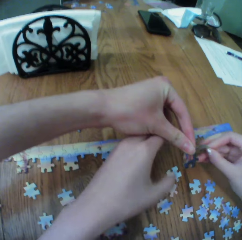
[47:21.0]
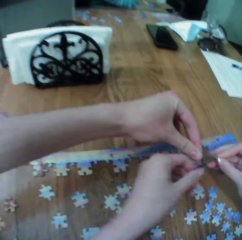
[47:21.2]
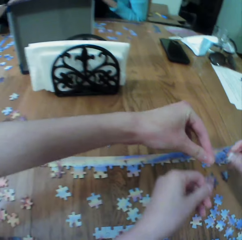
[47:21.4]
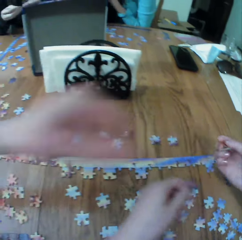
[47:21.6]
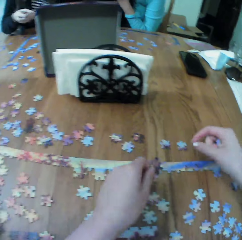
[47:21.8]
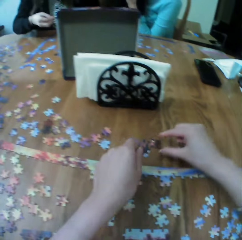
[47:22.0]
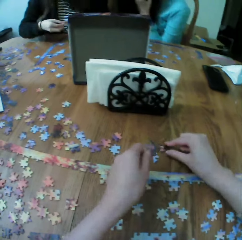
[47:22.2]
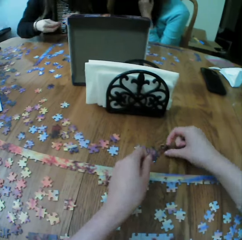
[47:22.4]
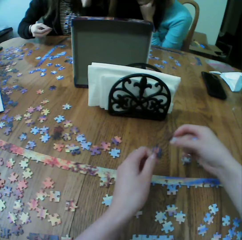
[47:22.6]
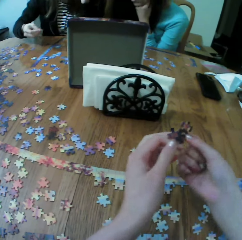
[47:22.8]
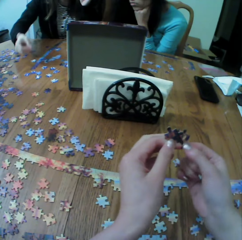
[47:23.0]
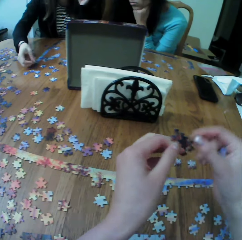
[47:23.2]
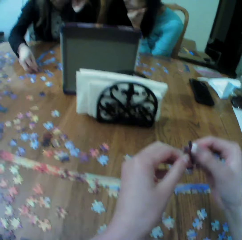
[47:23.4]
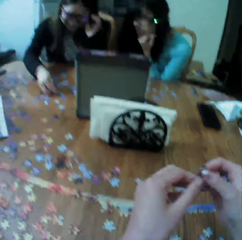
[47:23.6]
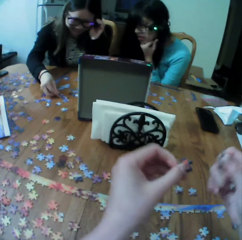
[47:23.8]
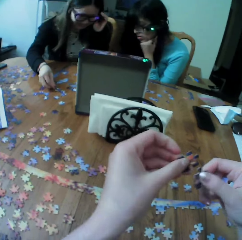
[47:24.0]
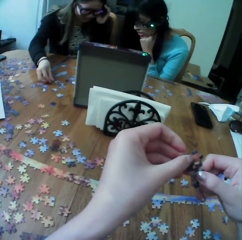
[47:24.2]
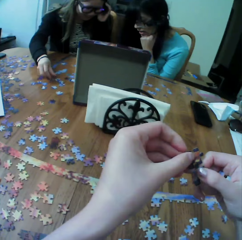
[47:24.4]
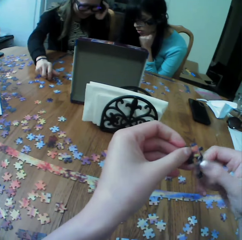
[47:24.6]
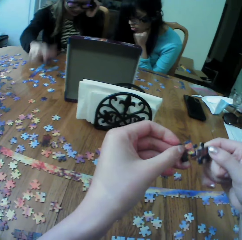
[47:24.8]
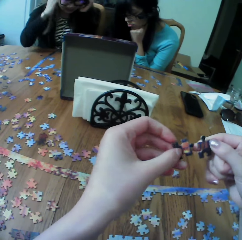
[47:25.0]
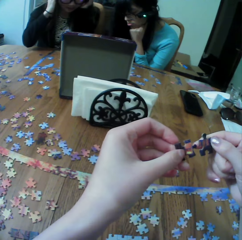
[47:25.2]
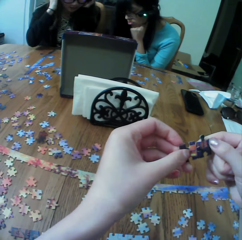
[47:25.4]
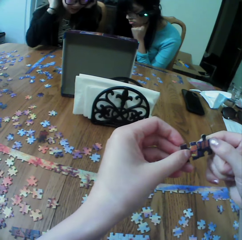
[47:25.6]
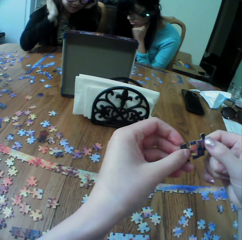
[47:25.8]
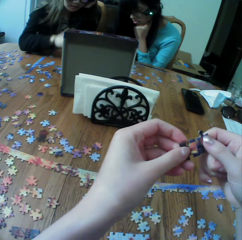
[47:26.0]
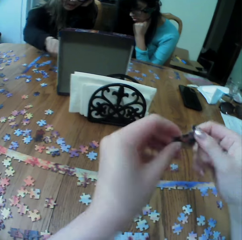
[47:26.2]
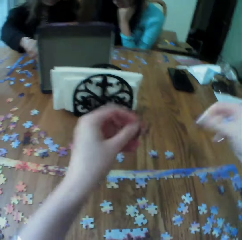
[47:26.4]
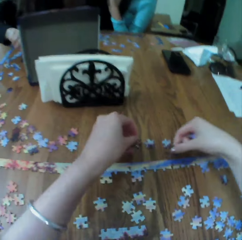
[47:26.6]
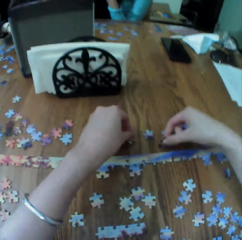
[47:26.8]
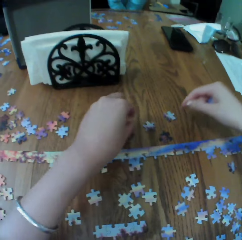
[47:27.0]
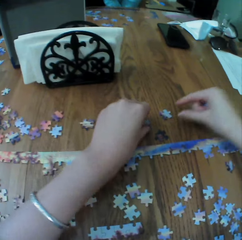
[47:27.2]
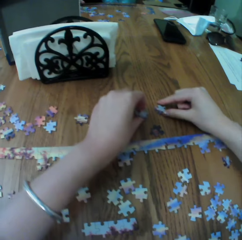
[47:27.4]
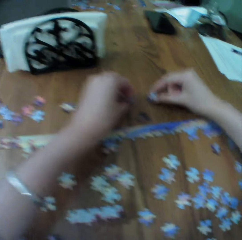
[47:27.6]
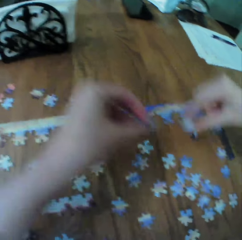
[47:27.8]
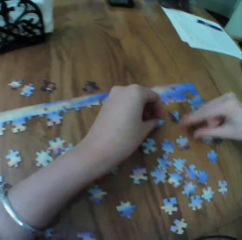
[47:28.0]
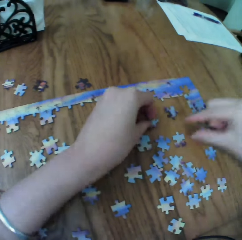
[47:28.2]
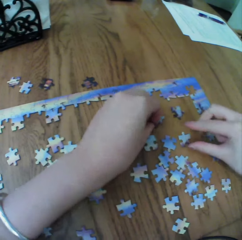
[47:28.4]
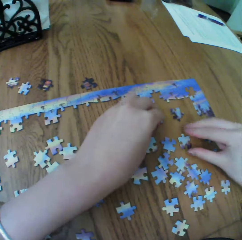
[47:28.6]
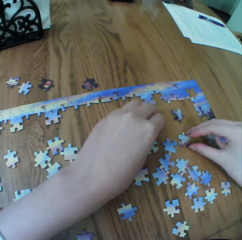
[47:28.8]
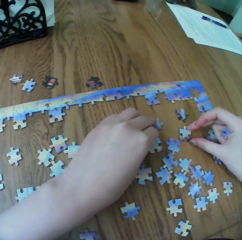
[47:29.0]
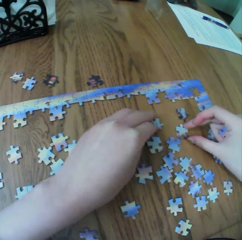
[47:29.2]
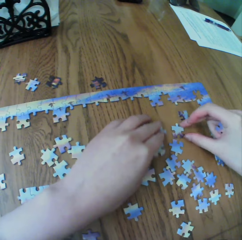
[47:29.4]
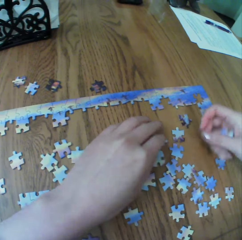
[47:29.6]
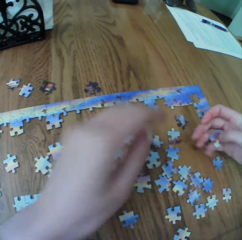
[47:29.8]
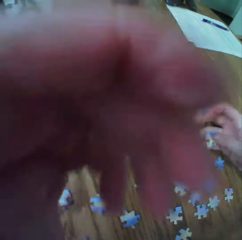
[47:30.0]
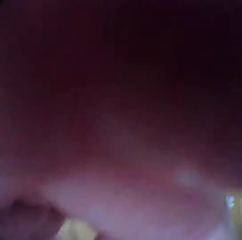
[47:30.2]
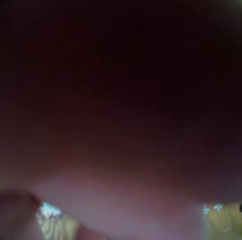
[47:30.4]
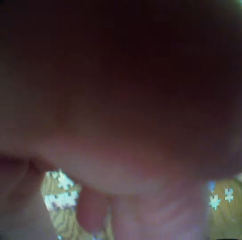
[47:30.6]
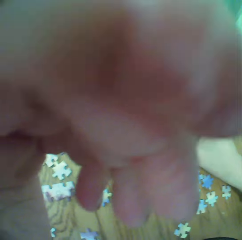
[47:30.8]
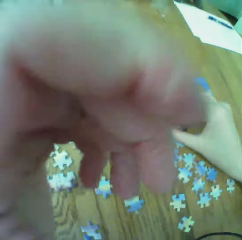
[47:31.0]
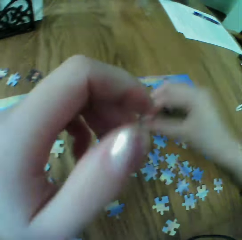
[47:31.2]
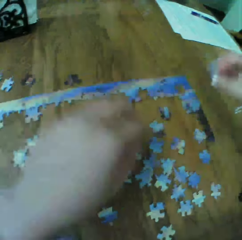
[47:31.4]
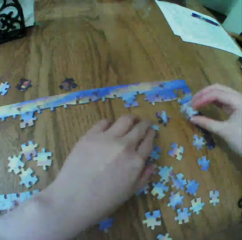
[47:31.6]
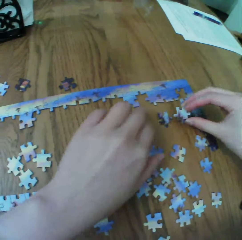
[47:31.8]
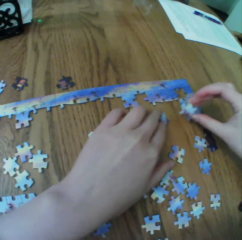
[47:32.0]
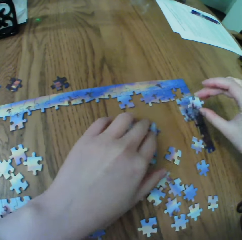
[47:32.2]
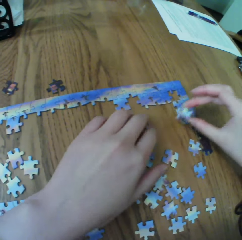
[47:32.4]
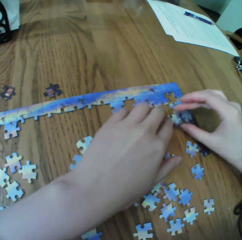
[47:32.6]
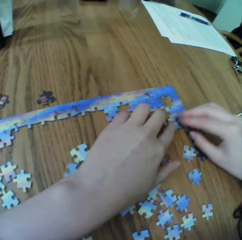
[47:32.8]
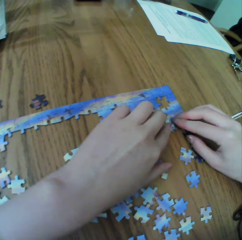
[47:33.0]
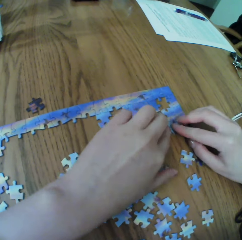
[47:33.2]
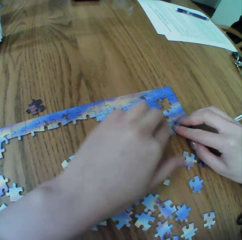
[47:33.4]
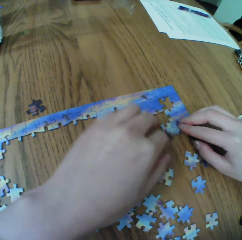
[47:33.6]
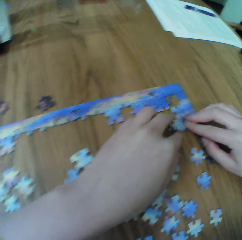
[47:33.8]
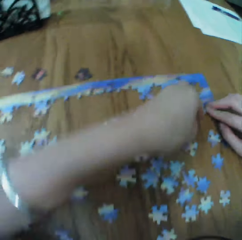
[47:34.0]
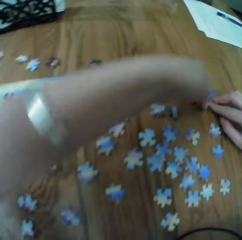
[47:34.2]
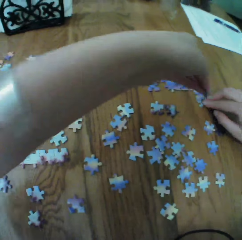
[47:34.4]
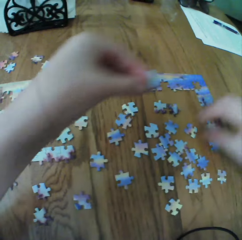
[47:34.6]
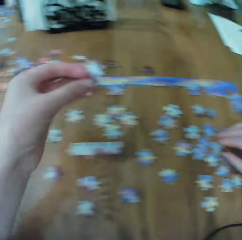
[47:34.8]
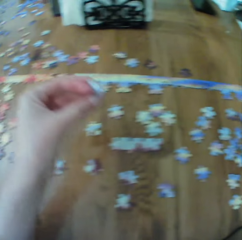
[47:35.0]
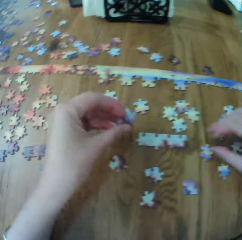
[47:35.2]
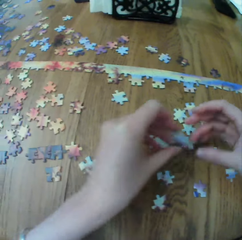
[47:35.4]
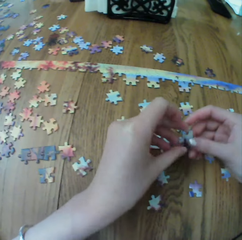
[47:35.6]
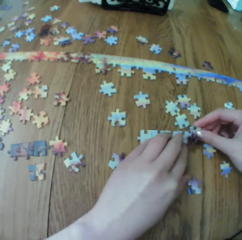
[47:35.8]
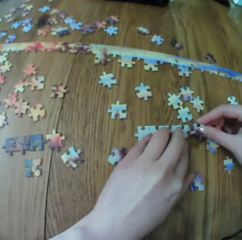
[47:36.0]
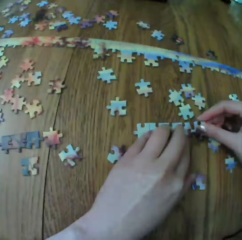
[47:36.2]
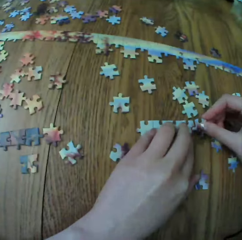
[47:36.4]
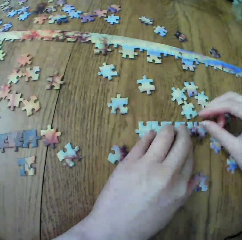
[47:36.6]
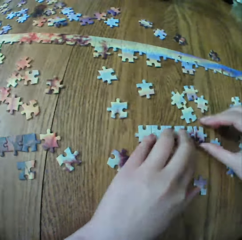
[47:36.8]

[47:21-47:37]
A woman arranges the puzzle. The woman moves the jigsaw piece. The camera wearer plays jigsaw. They arrange the puzzle. They touch the camera. They raise their hand up. They fit the pieces together. They arrange the puzzle.

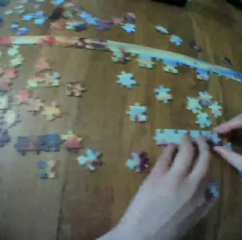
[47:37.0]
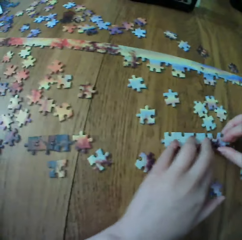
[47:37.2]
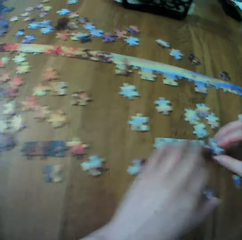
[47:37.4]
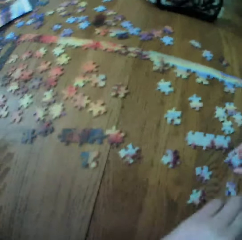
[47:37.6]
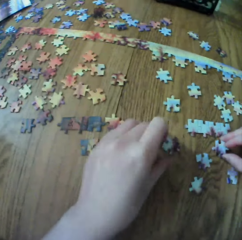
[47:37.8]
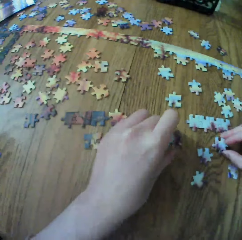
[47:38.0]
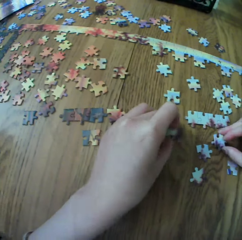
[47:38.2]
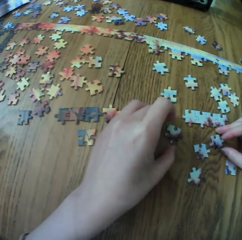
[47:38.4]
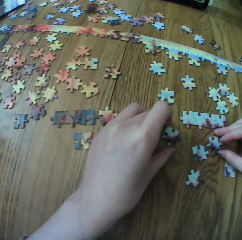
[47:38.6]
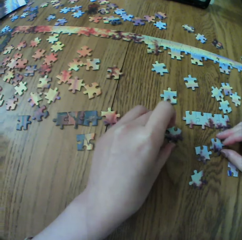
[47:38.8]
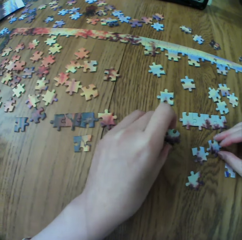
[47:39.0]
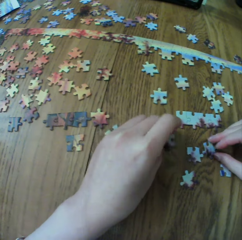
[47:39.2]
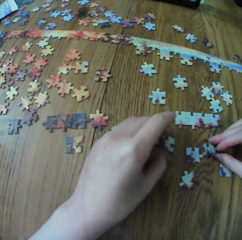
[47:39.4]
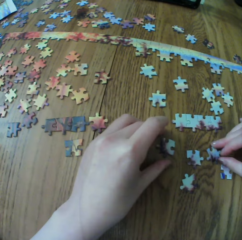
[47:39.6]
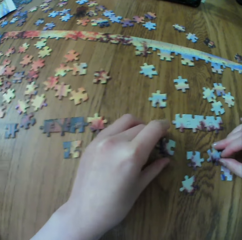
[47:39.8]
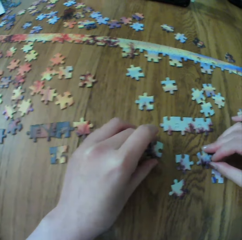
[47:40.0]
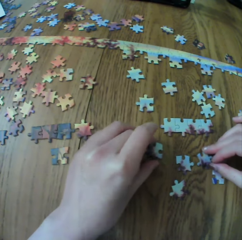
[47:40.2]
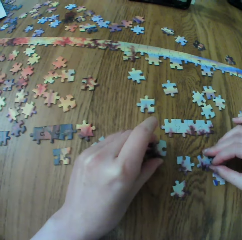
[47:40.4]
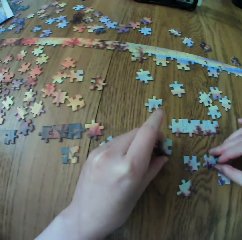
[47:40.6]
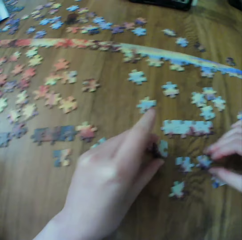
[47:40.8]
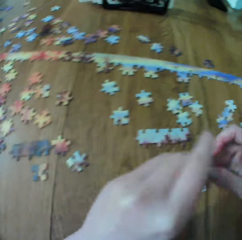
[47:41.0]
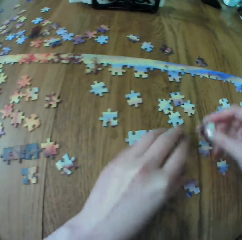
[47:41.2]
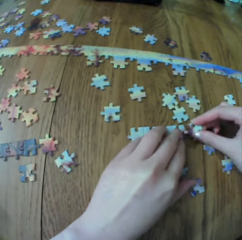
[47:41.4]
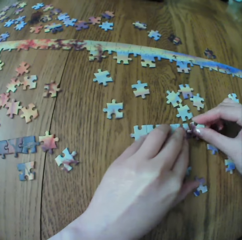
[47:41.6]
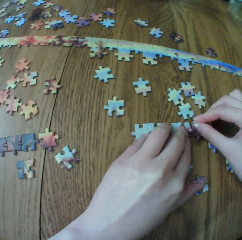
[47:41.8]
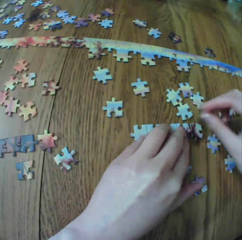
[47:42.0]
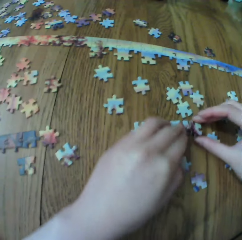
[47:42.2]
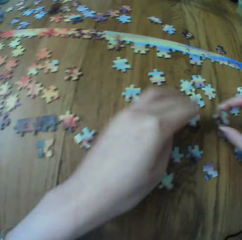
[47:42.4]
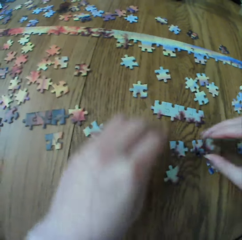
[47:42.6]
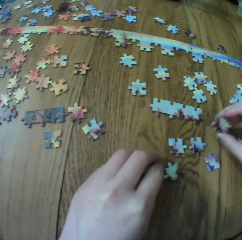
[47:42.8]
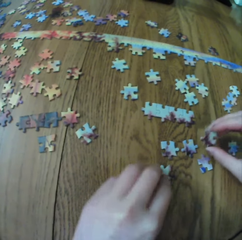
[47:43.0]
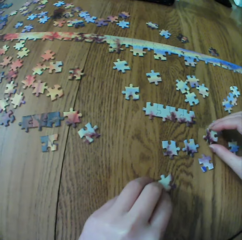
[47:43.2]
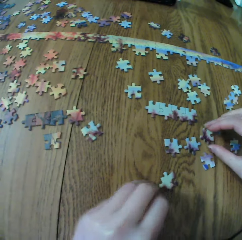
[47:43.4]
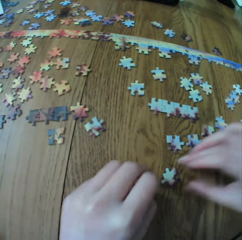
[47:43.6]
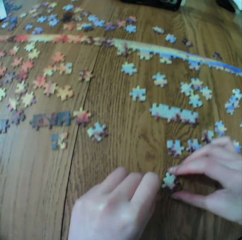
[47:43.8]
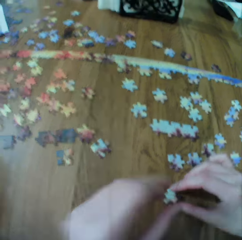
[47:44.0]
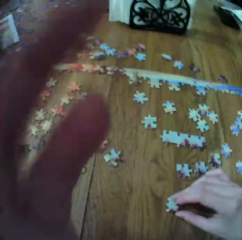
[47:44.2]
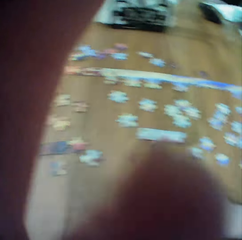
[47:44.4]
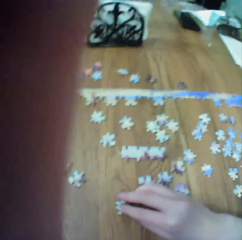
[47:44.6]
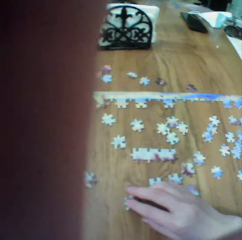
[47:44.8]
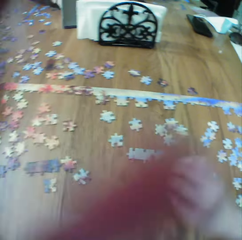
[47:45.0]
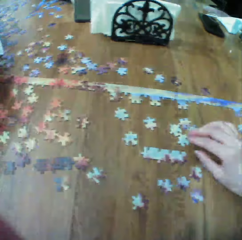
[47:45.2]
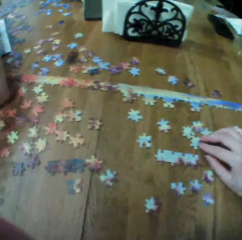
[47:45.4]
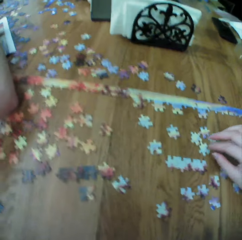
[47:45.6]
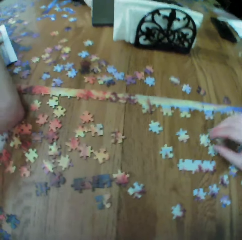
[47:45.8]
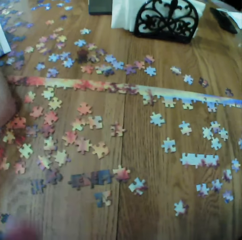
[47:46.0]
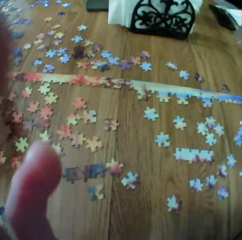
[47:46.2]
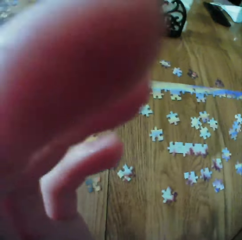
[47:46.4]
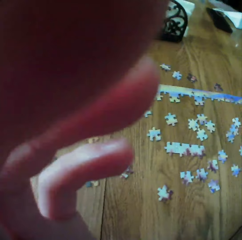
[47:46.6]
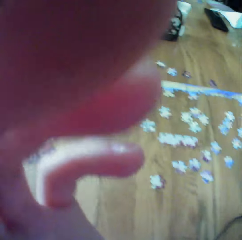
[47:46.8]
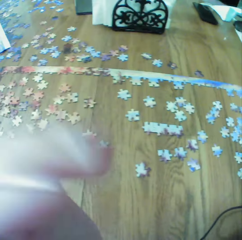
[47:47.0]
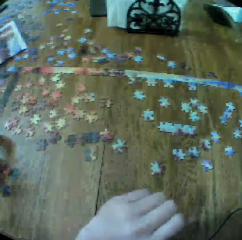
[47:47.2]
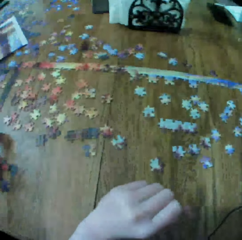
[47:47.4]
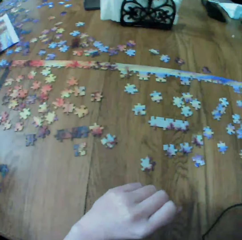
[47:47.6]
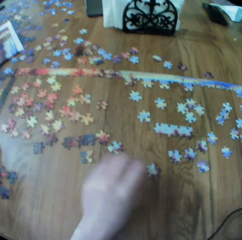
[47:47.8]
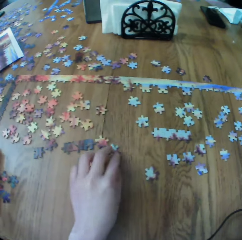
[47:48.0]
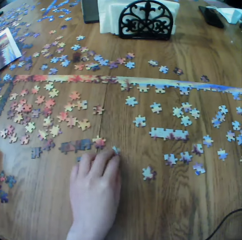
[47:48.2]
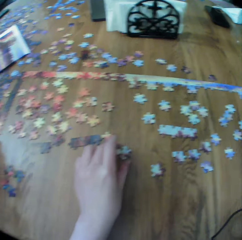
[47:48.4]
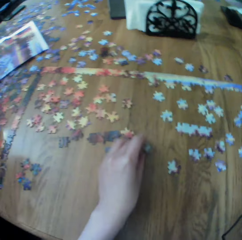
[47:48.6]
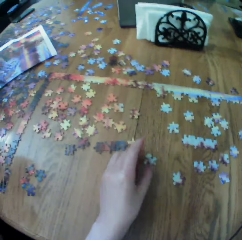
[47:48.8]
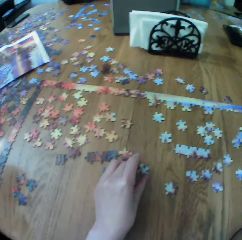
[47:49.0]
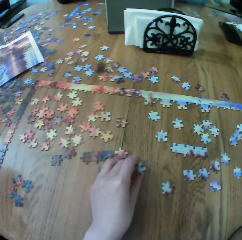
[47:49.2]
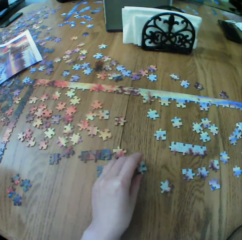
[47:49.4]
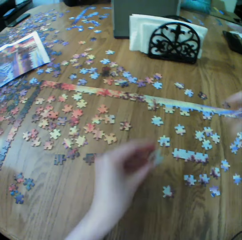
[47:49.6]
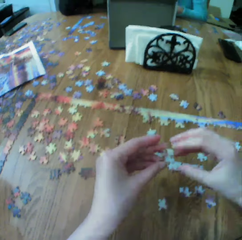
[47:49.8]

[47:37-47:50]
The camera wearer touches the puzzle. They touch the camera. They raise their hand up. They look at the puzzle. They pick up a piece. They touch the puzzle.
